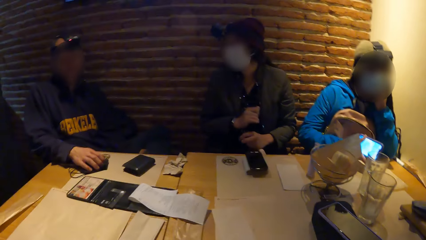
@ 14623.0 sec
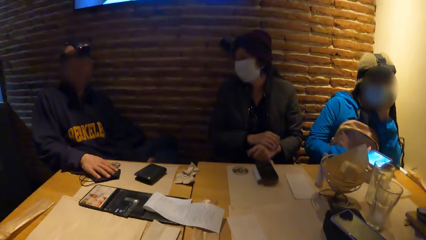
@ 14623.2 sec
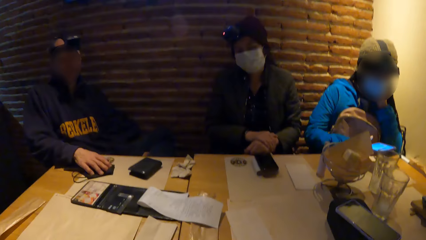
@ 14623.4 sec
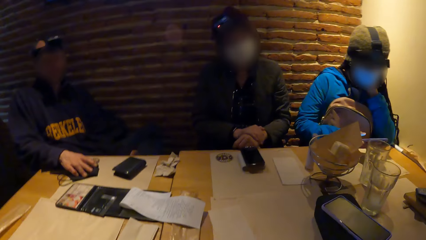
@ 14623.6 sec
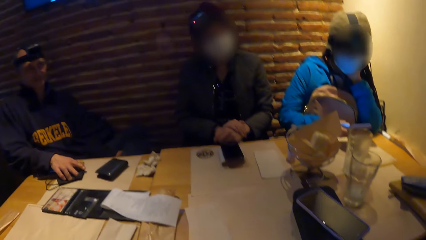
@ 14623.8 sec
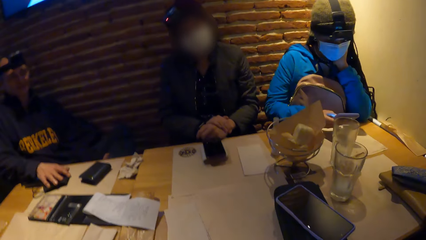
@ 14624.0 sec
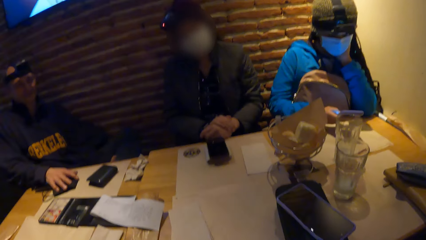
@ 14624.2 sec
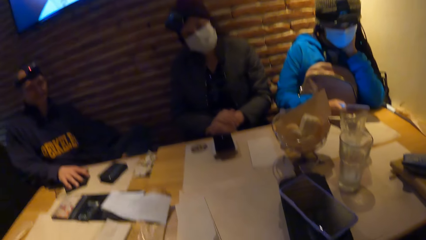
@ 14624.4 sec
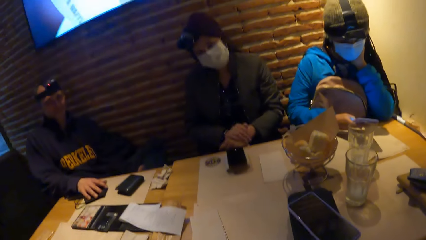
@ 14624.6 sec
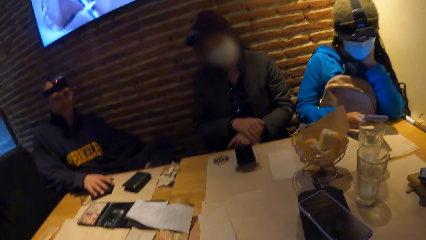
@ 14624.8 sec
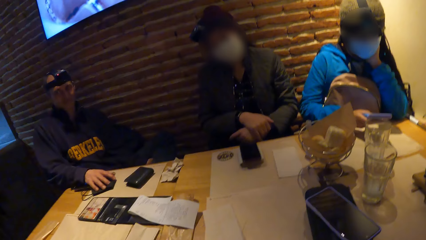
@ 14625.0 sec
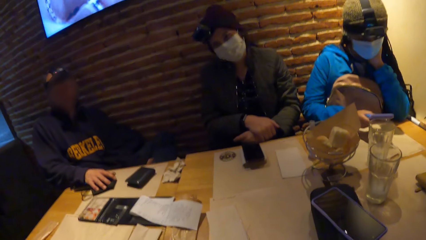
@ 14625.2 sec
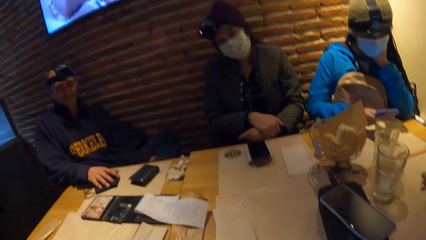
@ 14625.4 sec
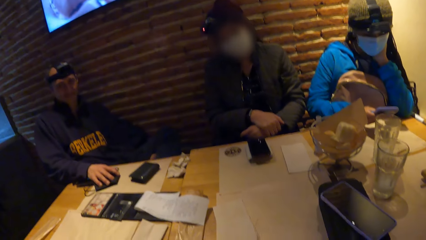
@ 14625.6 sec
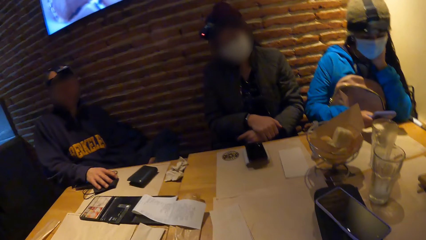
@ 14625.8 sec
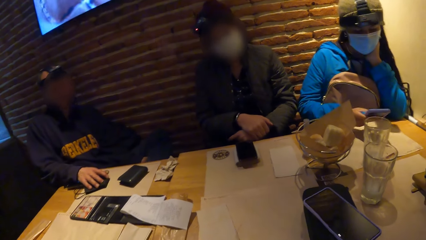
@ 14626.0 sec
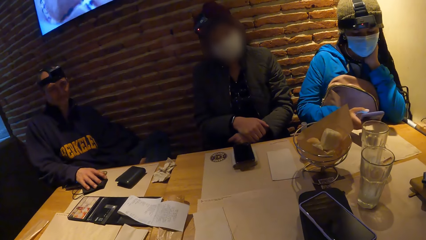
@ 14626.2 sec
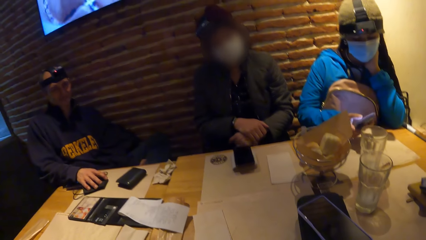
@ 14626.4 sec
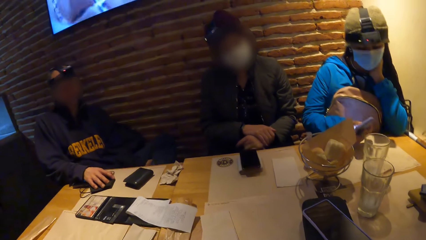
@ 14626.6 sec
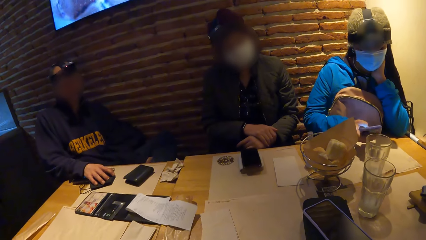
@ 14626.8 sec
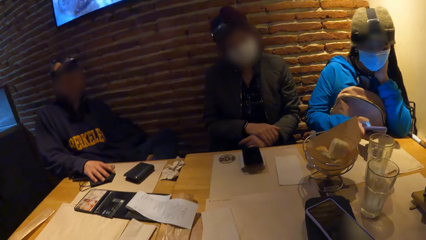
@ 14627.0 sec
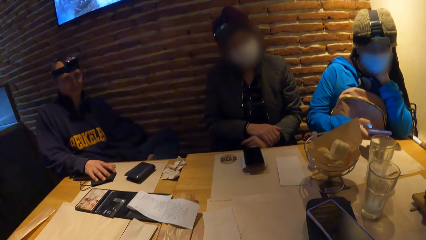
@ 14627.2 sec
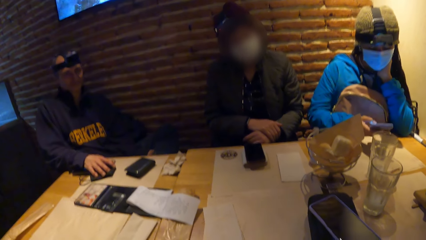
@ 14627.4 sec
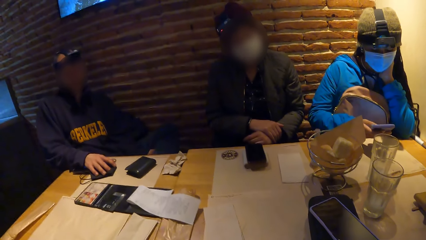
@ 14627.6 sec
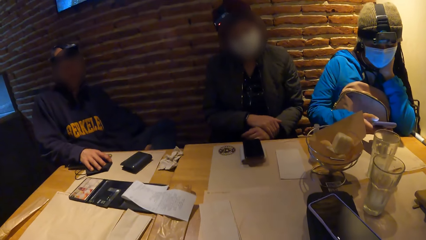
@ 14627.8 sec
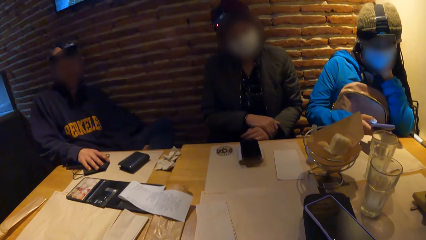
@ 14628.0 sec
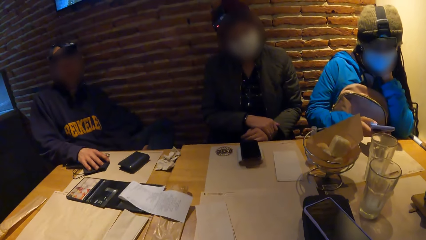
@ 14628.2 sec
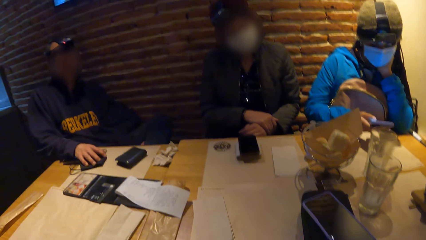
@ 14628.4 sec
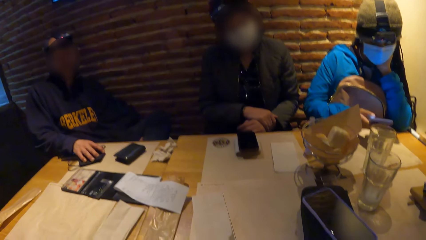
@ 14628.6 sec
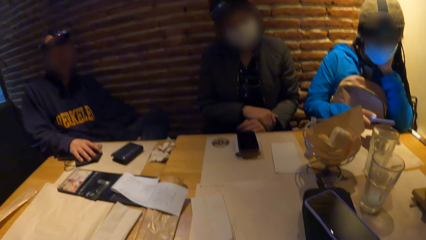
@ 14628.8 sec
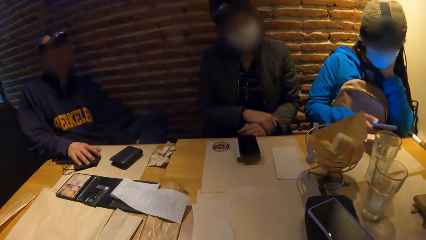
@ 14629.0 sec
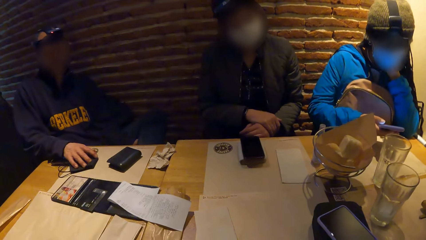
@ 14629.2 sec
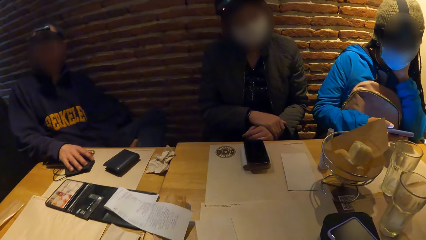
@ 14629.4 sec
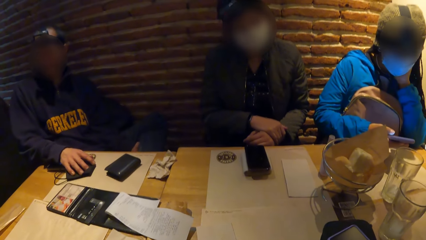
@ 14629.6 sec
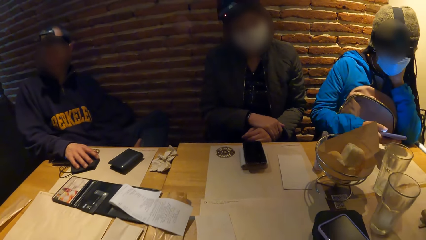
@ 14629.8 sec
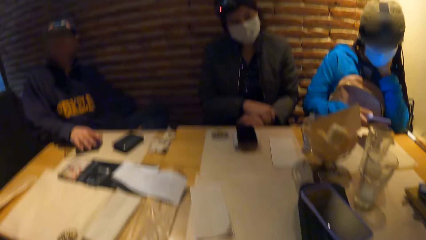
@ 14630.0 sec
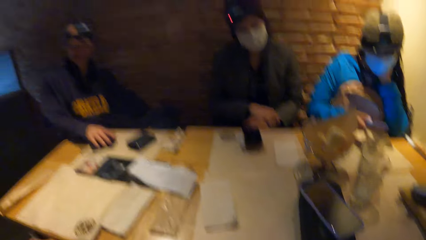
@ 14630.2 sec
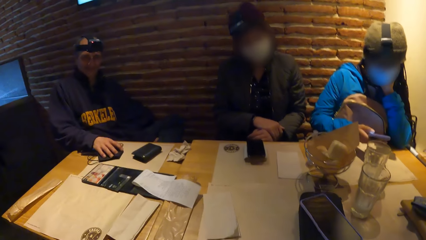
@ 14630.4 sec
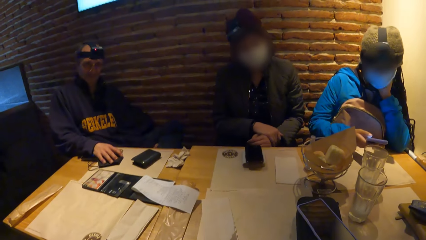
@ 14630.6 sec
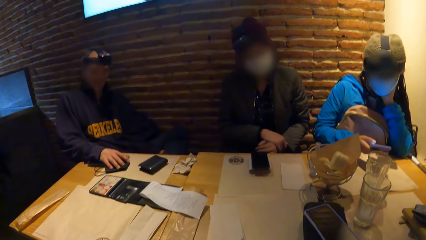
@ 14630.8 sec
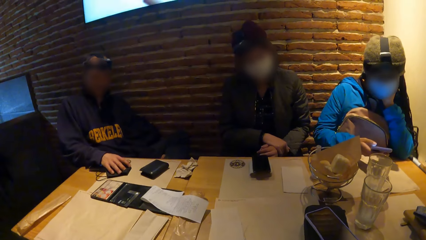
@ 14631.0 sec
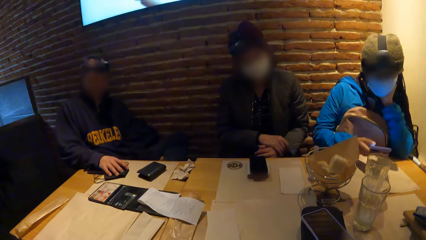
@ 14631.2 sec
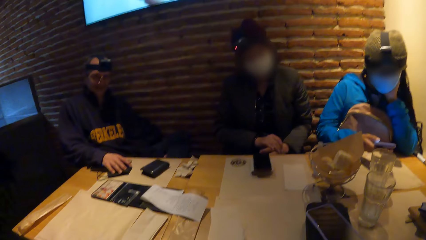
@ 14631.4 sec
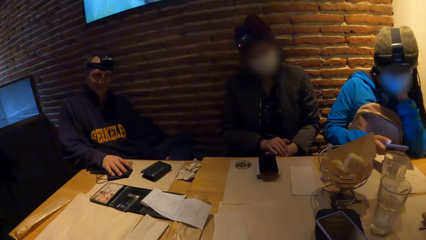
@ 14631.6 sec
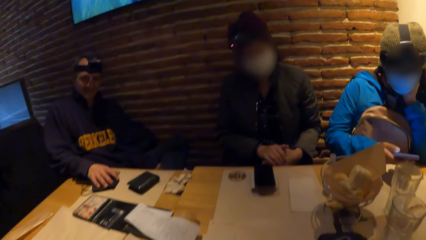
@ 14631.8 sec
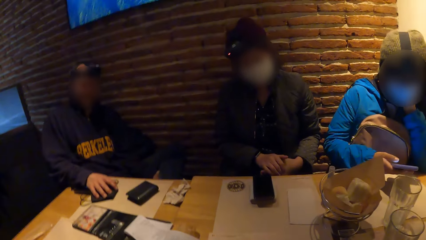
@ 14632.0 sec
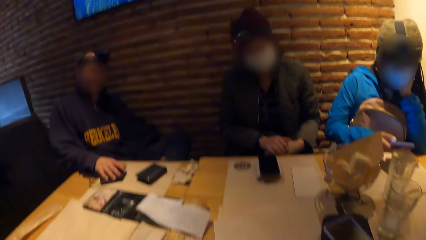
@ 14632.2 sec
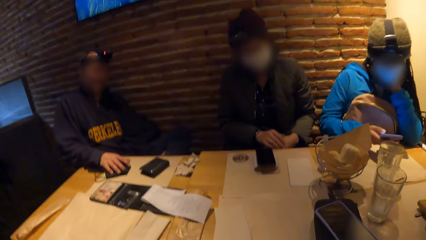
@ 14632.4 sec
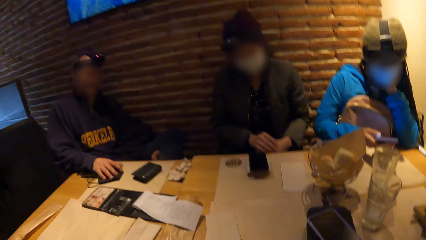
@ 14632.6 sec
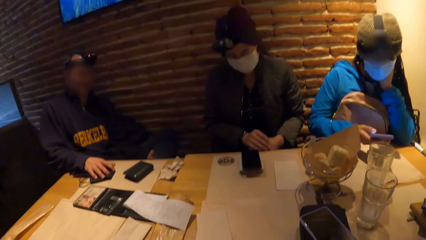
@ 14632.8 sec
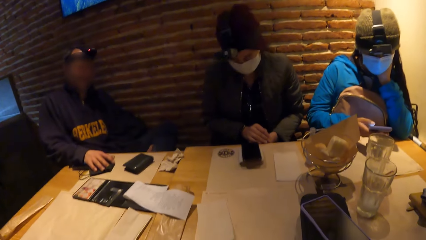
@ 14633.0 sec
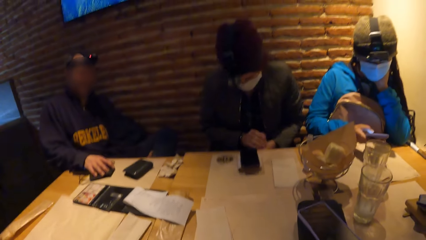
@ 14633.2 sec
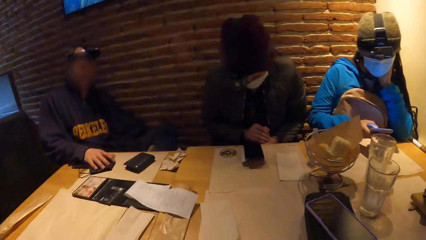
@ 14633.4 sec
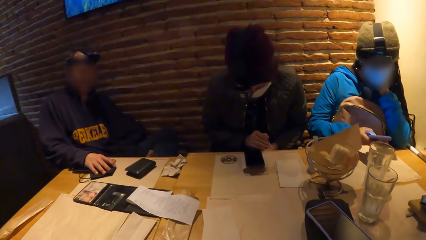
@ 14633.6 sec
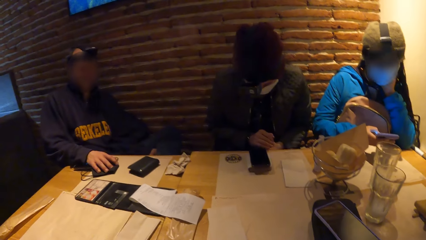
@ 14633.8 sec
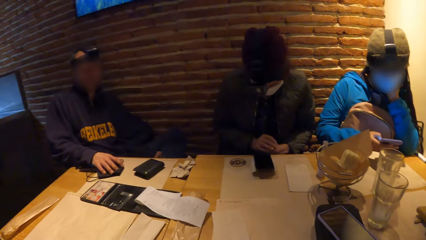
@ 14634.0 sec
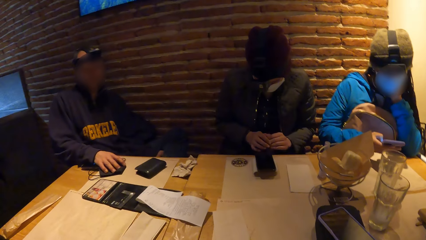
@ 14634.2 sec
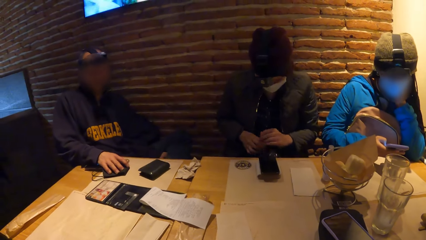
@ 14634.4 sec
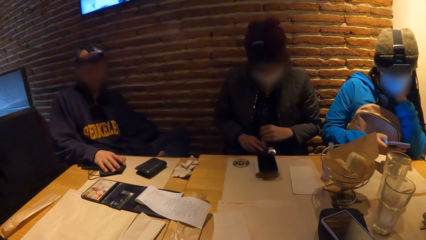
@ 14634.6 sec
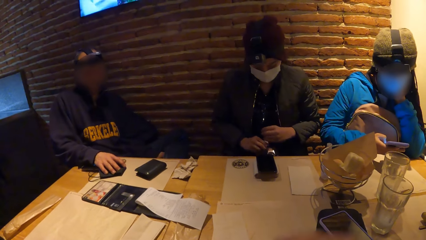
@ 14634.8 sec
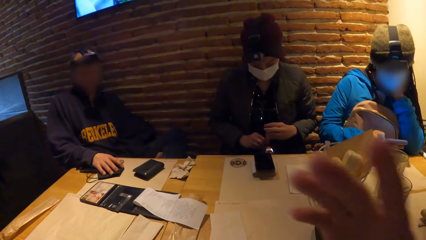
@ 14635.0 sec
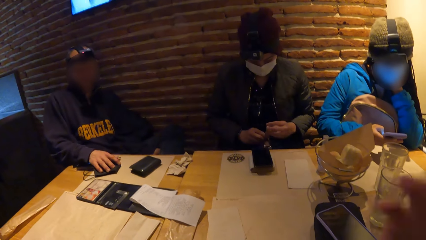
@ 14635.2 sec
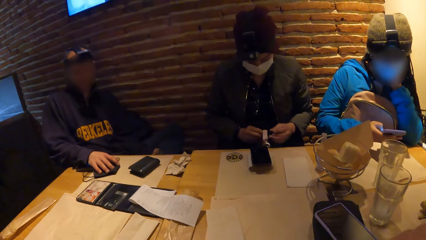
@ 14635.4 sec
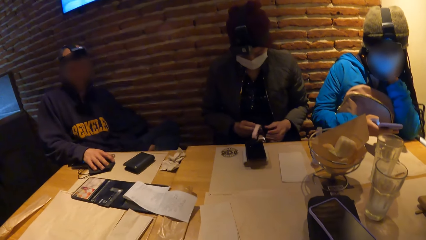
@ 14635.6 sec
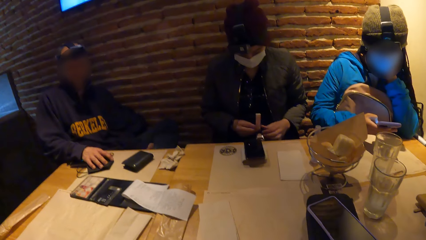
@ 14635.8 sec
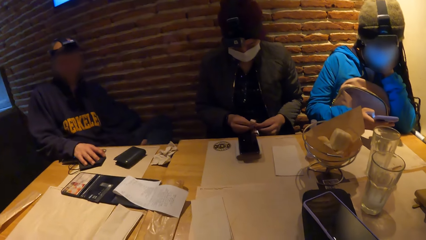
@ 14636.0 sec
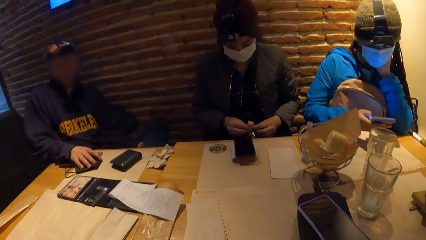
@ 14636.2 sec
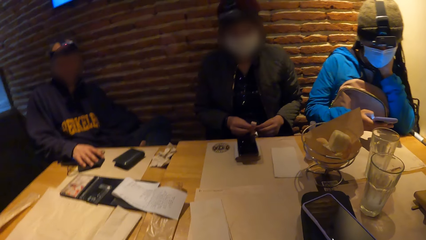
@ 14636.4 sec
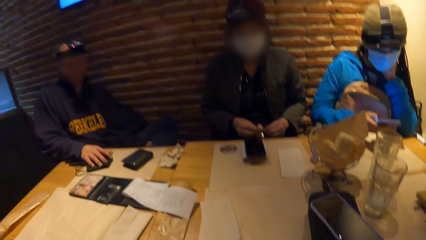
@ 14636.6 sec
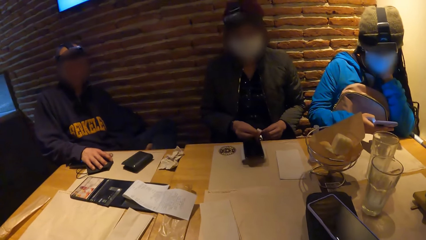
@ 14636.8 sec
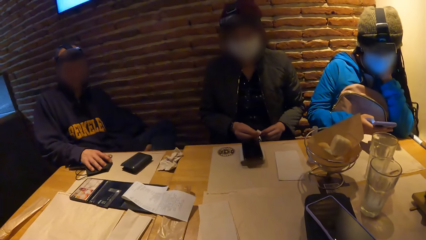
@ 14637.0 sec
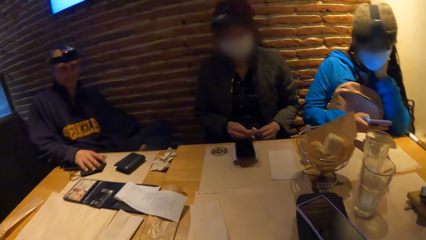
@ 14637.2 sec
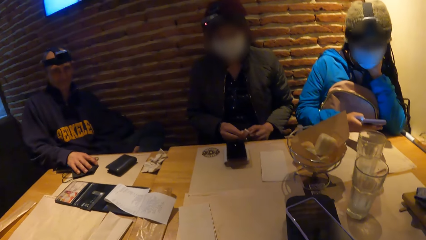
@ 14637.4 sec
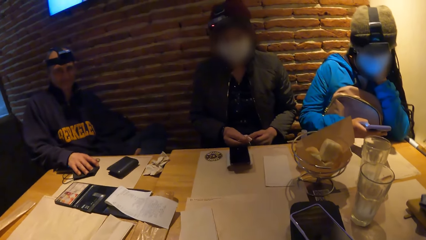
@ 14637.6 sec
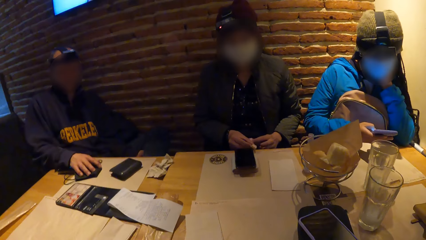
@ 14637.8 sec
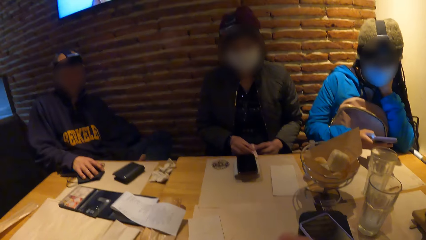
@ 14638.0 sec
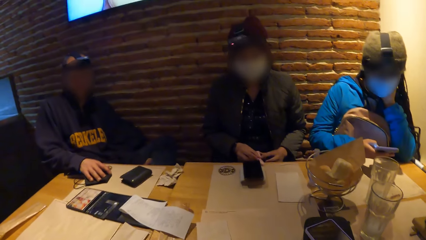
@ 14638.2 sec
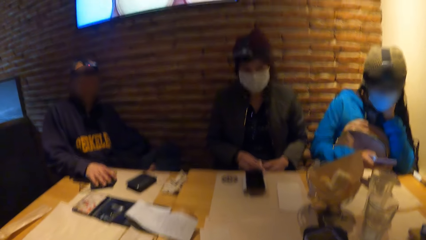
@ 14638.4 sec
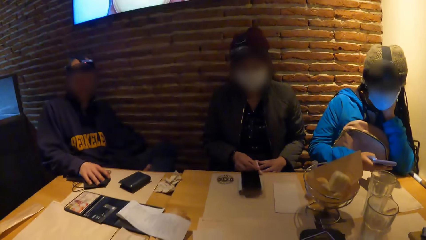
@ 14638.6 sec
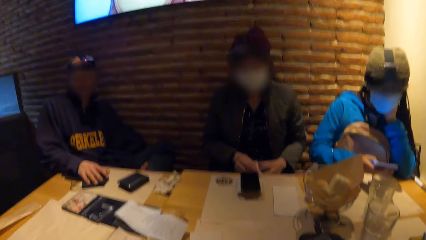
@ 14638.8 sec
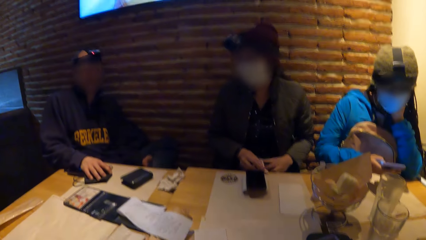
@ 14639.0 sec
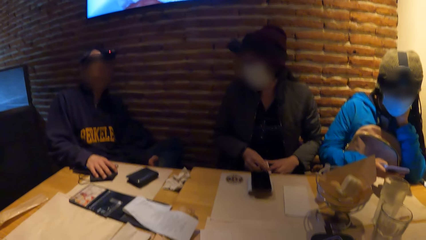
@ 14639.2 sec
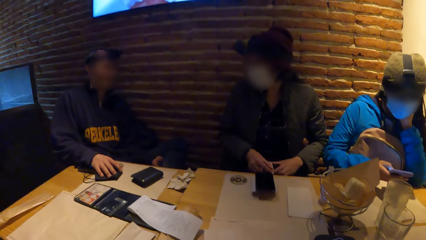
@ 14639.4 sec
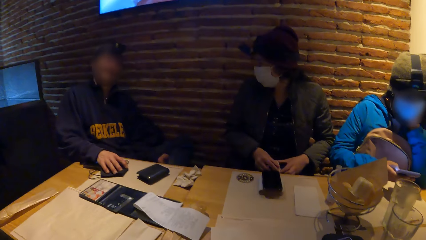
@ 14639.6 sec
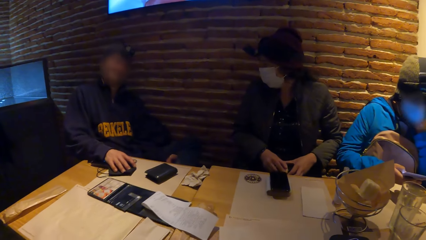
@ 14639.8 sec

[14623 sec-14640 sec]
A woman operates a mobile phone in her right hand.
